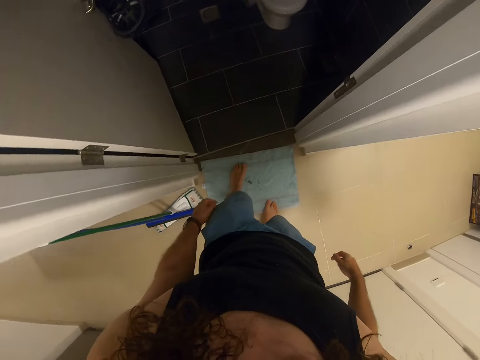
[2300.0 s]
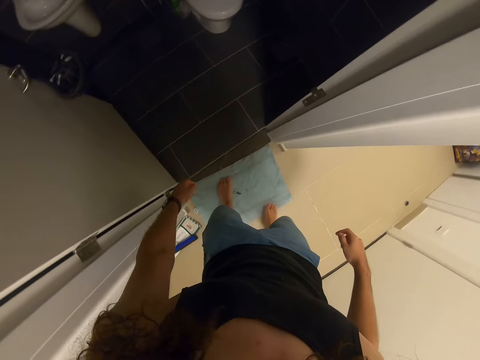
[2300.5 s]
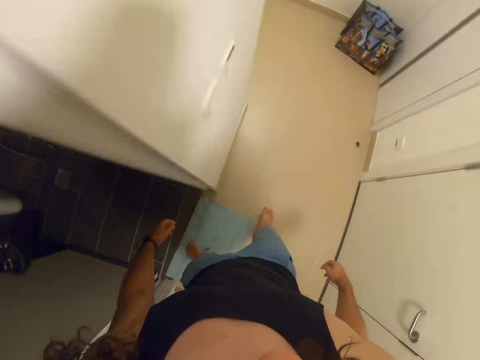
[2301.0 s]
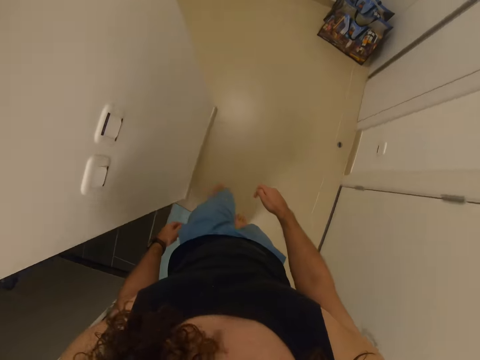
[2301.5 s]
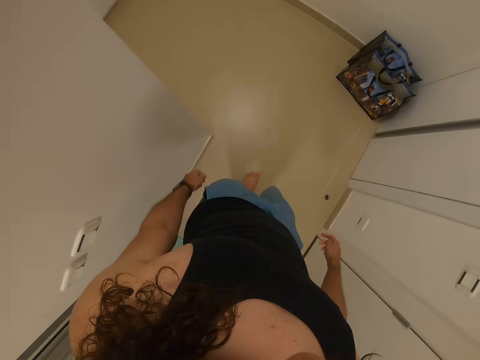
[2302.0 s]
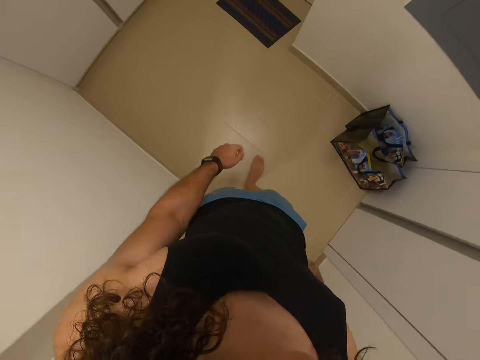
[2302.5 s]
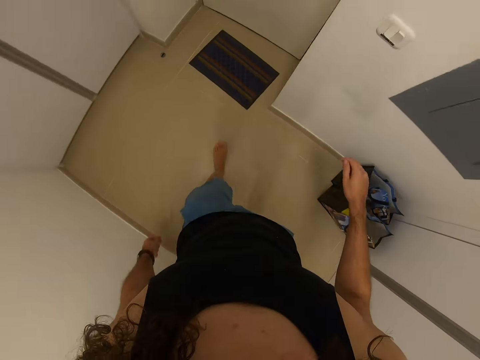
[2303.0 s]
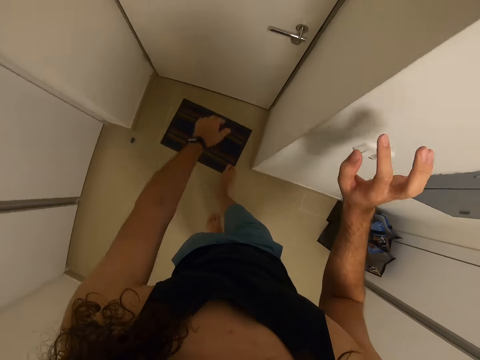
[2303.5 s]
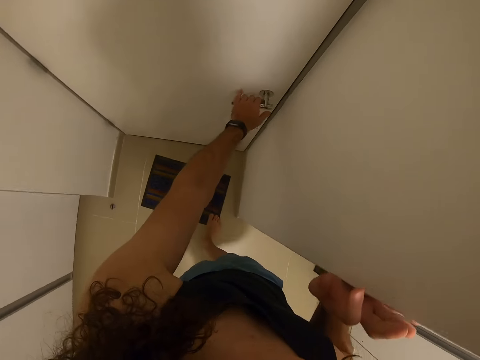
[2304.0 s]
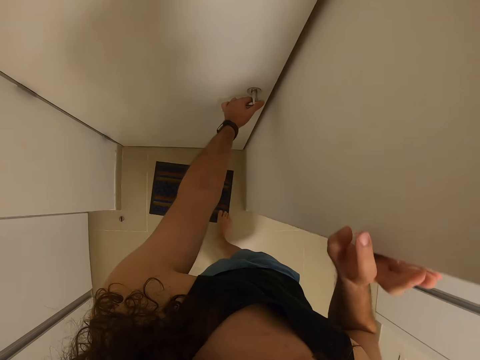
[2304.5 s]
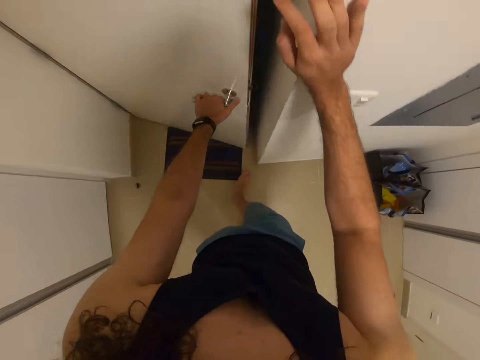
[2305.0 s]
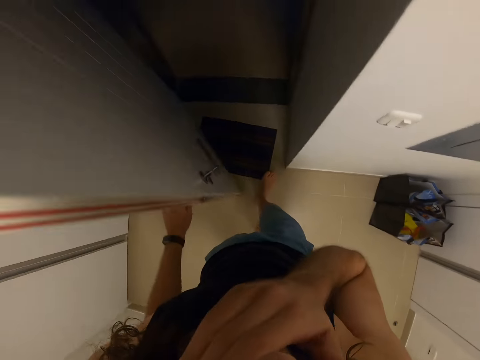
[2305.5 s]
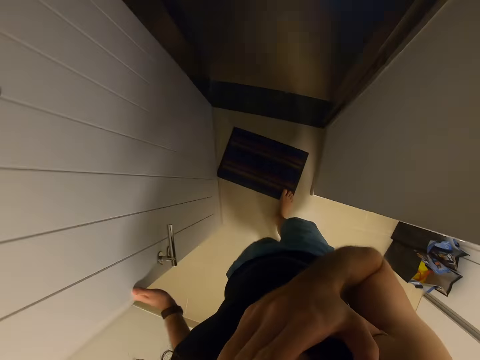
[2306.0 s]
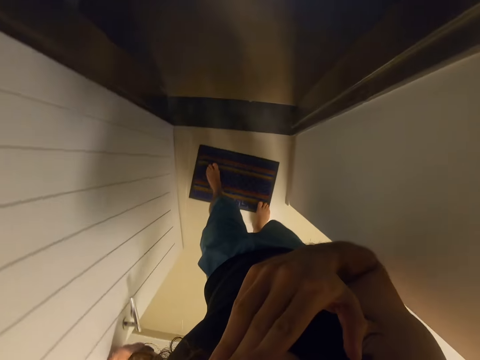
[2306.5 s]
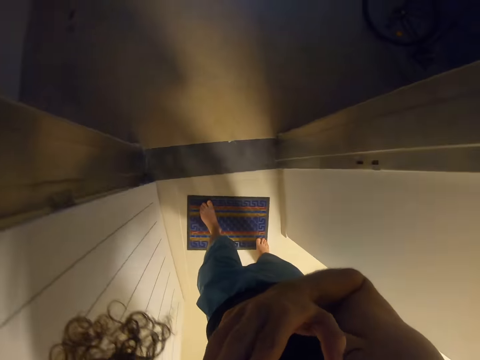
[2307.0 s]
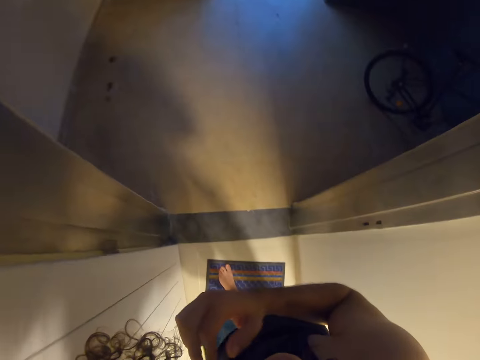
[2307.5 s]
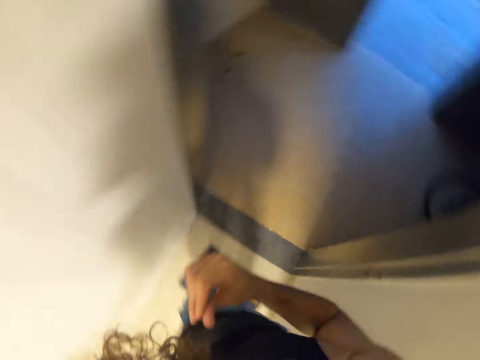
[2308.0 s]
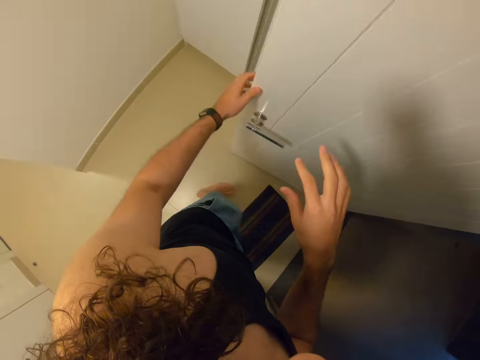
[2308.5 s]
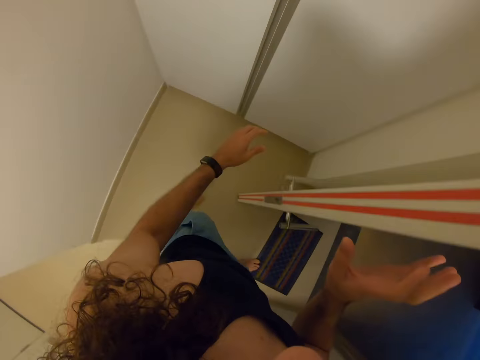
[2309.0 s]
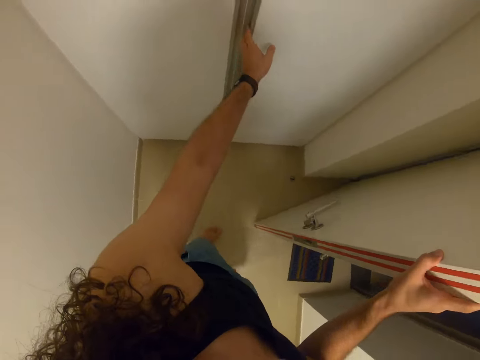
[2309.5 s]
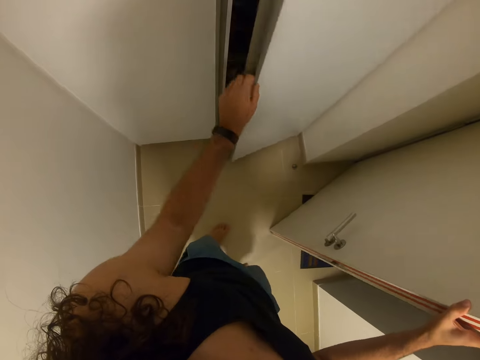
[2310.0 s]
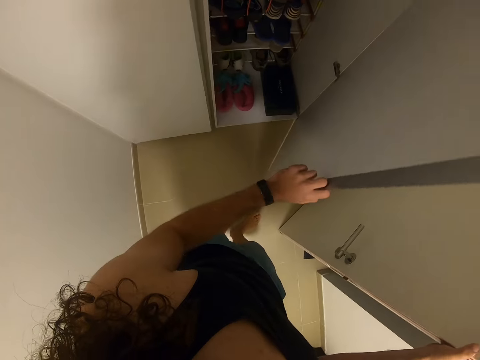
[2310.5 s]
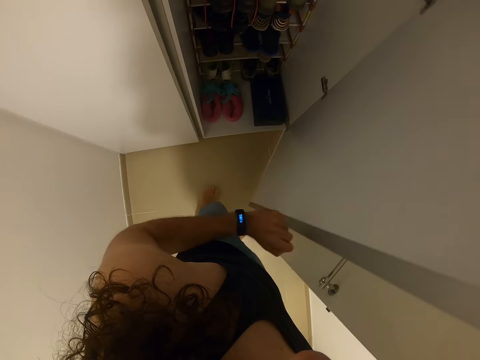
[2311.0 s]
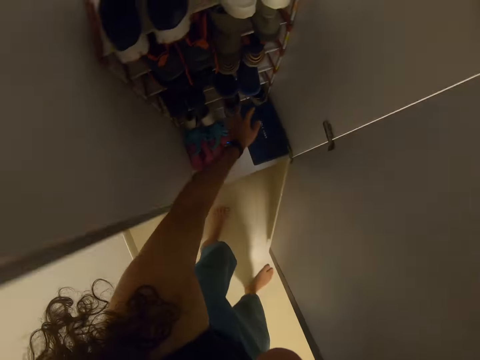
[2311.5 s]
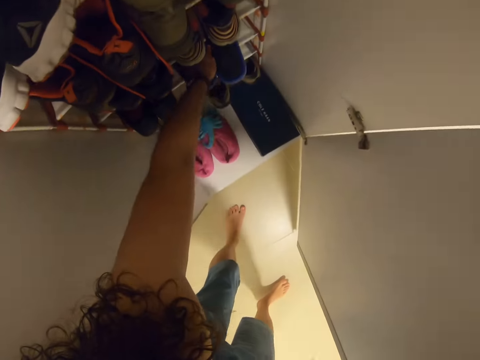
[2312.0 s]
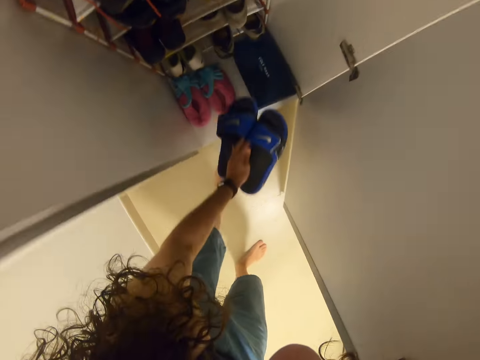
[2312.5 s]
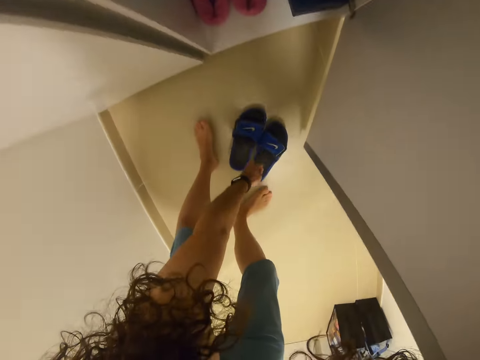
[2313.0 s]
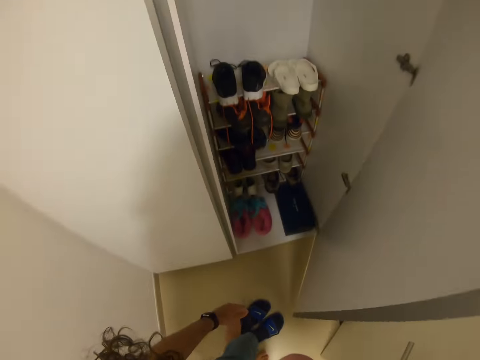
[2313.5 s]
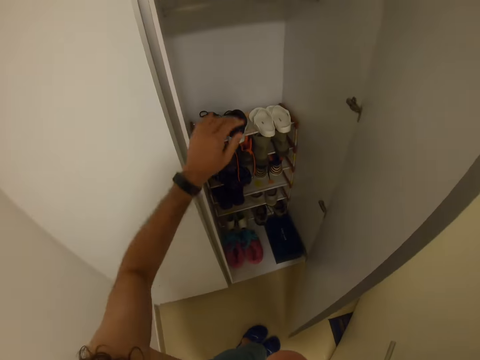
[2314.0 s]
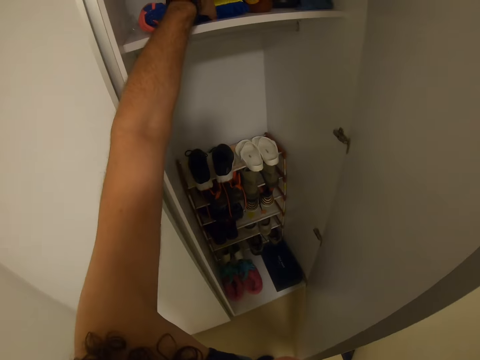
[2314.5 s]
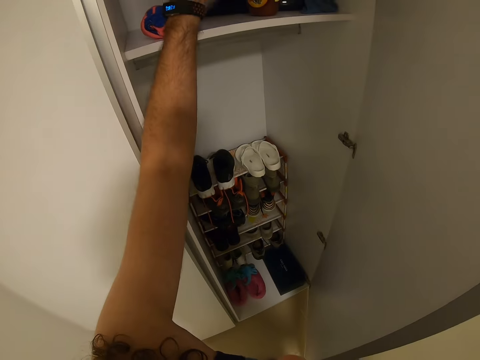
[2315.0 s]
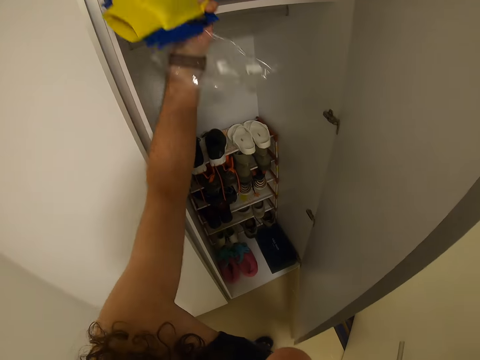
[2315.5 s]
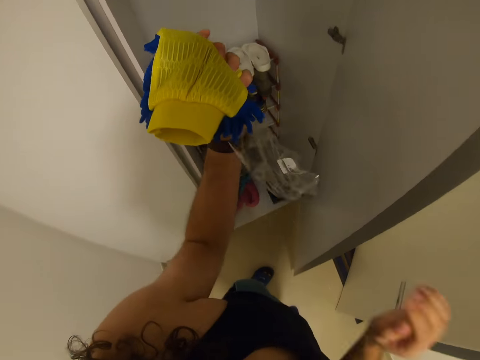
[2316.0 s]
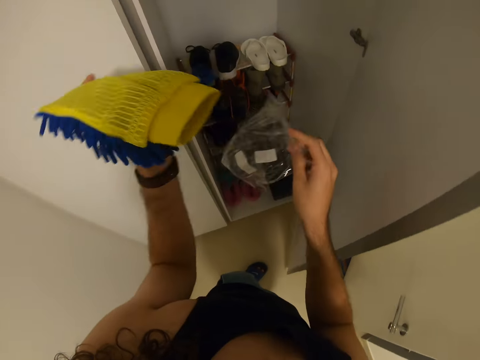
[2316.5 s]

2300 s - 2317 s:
The camera wearer walks in the room. He touches the wall. He opens the door. He touches his face. He opens the closet or wardrobe. He takes sandals or open shoes from the wardrobe. He places the open shoes on the floor. He wears the open shoes. He takes gloves from the wardrobe.

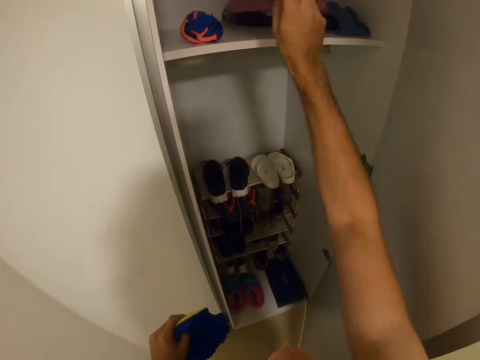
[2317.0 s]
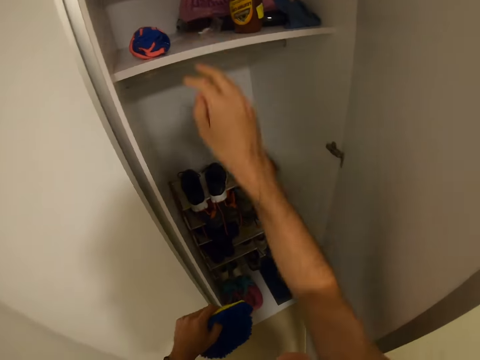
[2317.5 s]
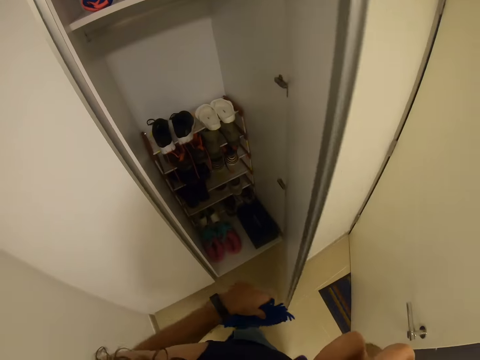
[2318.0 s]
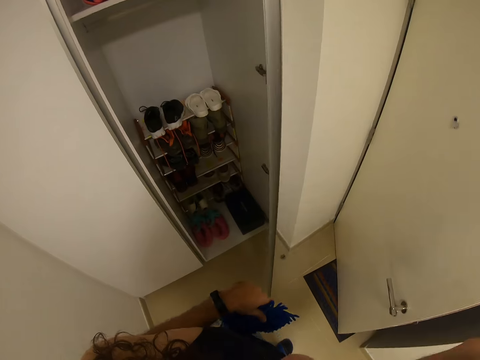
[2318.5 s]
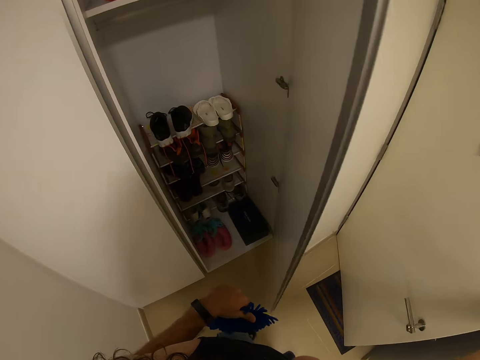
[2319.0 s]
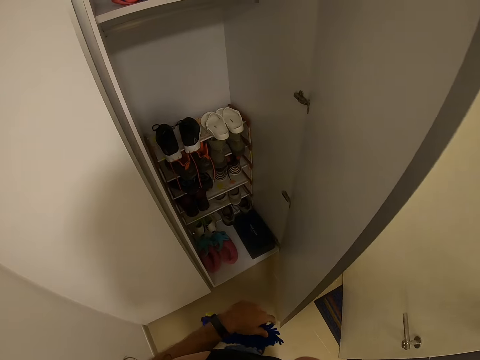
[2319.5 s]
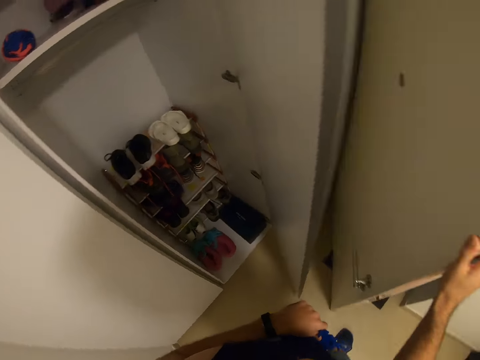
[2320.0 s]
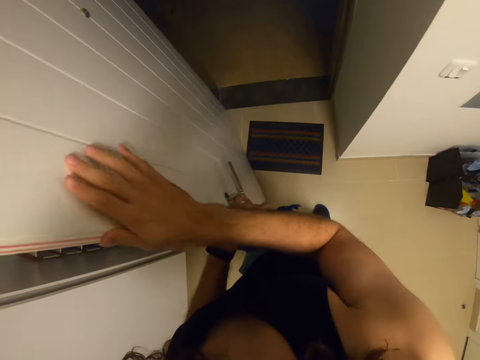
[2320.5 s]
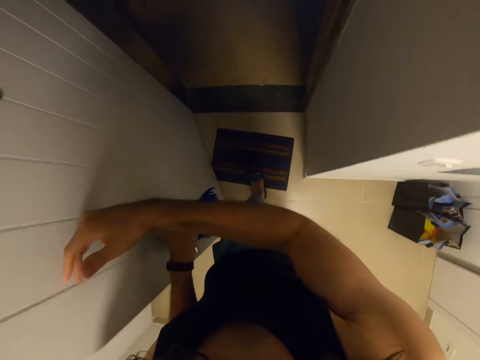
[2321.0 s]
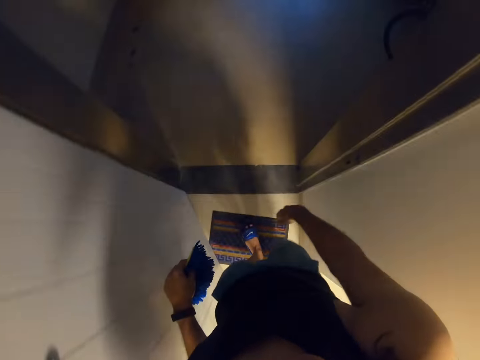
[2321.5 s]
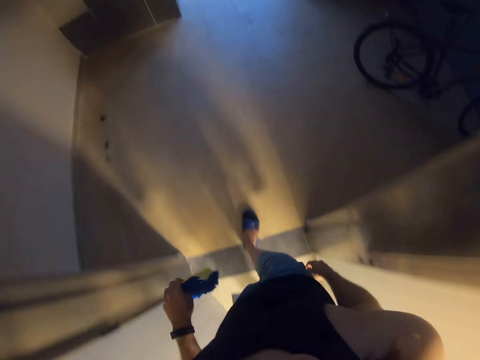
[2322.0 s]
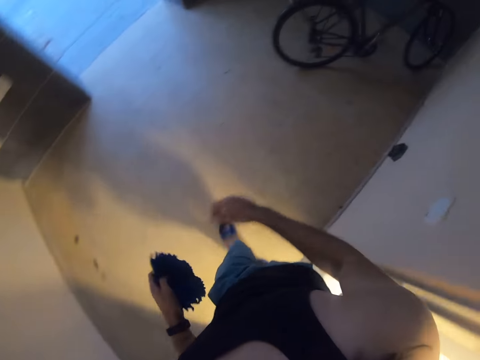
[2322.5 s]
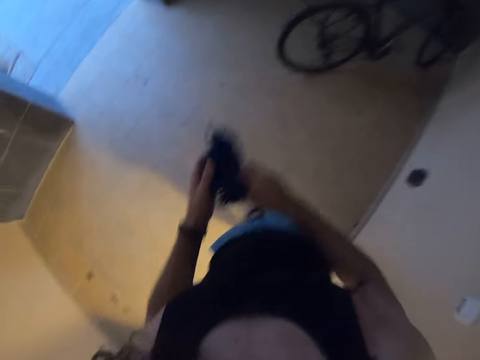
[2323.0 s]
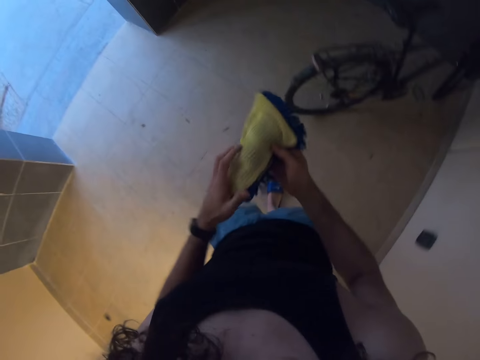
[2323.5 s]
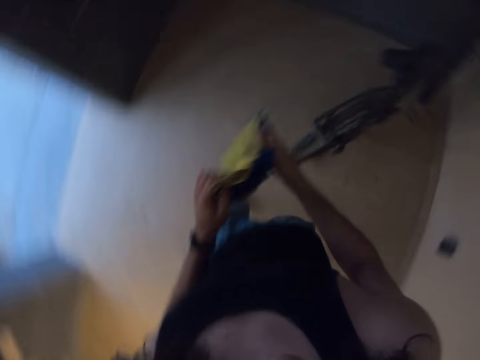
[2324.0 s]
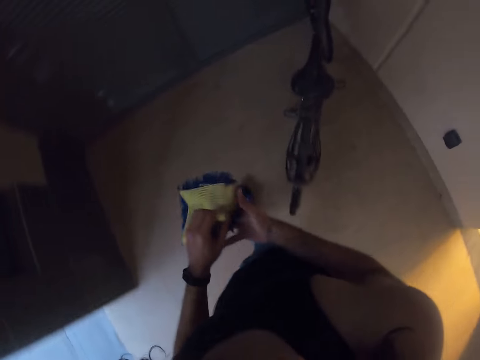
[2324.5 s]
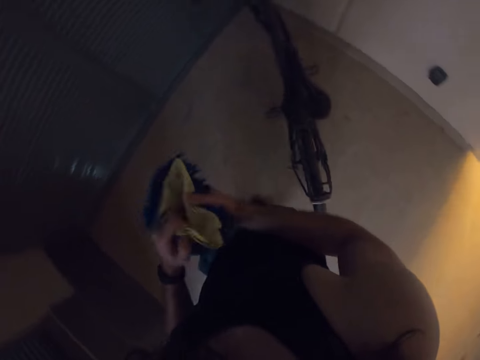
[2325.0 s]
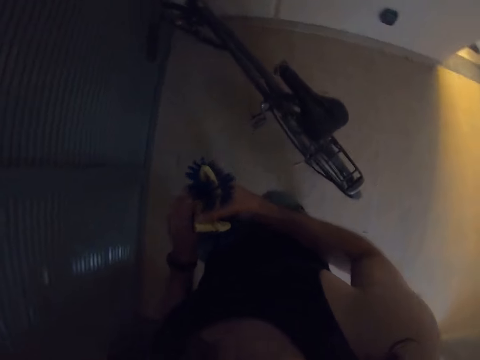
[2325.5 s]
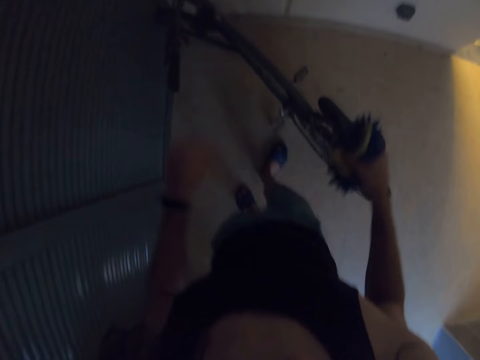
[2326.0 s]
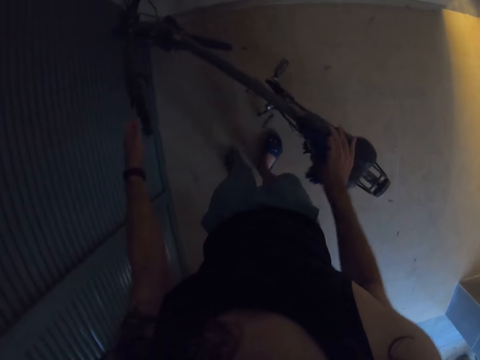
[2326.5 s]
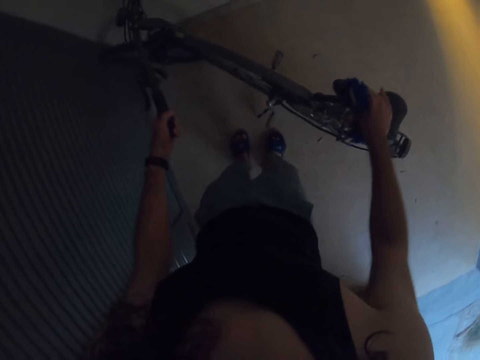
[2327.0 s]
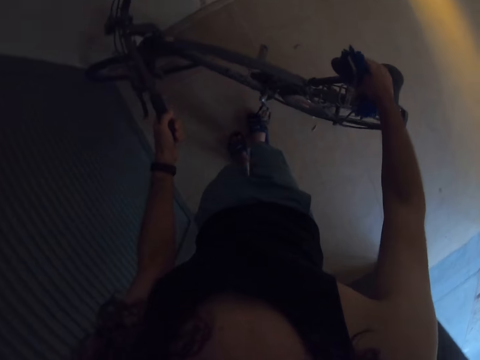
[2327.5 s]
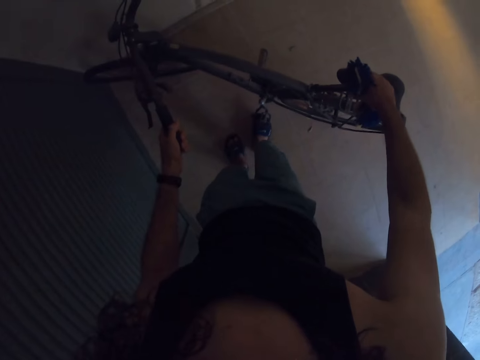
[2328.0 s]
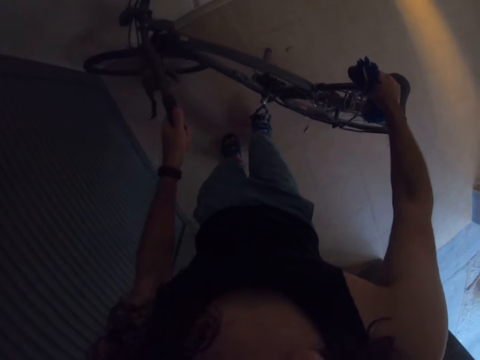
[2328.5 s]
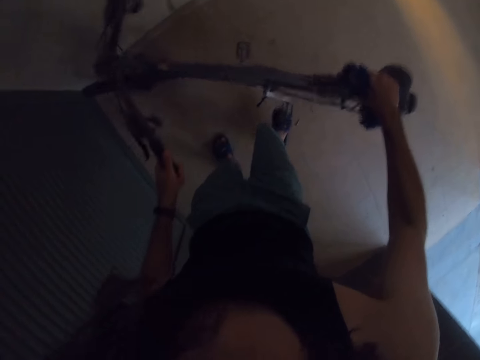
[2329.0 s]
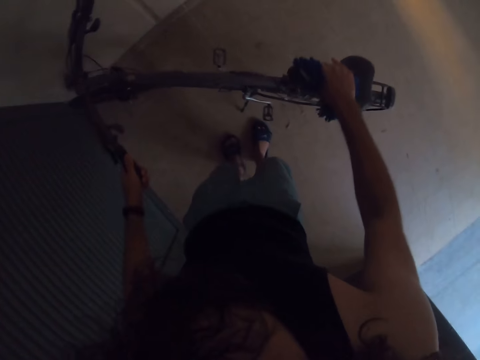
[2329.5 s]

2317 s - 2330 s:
The camera wearer places a paper bag on the closet. They close the closet. They walk in the room. They touch the gloves. They hold the bicycle. They remove the bicycle stand.
